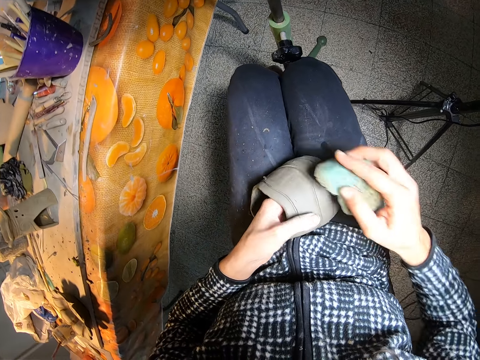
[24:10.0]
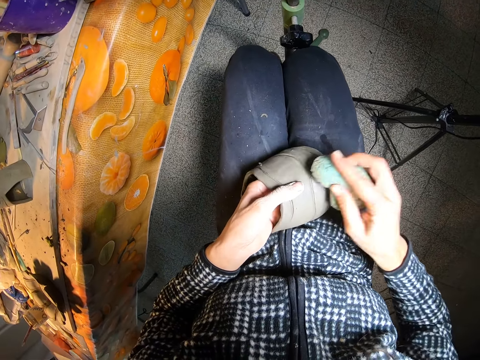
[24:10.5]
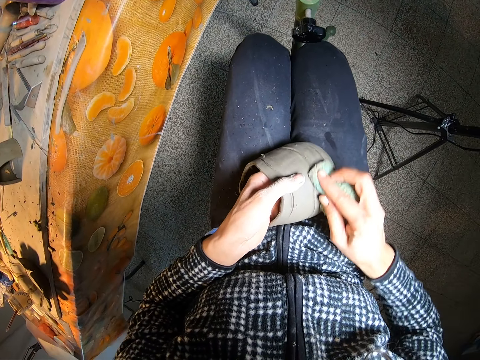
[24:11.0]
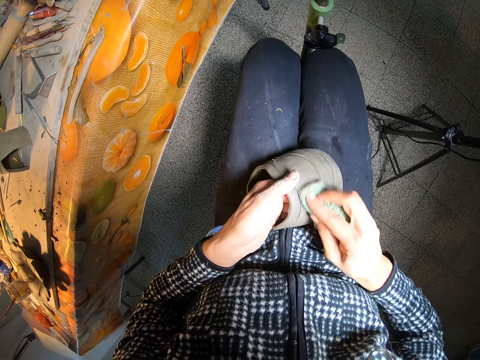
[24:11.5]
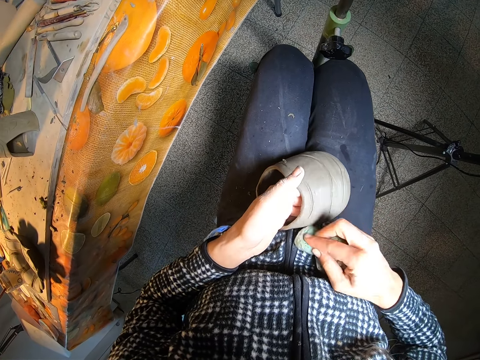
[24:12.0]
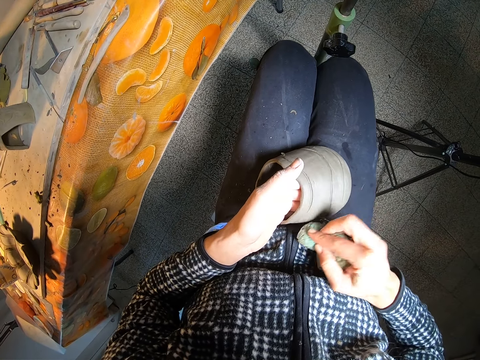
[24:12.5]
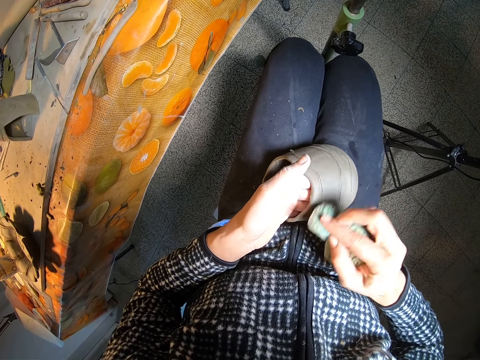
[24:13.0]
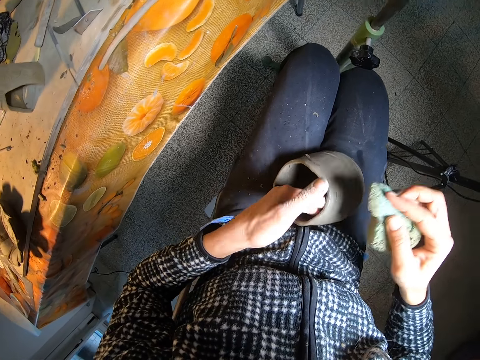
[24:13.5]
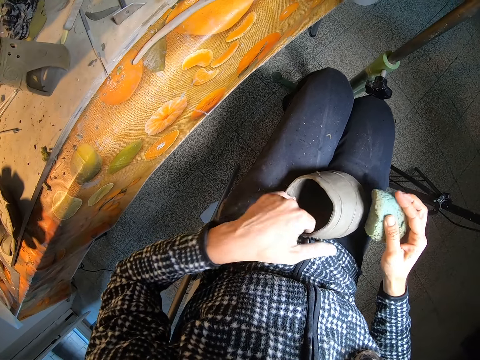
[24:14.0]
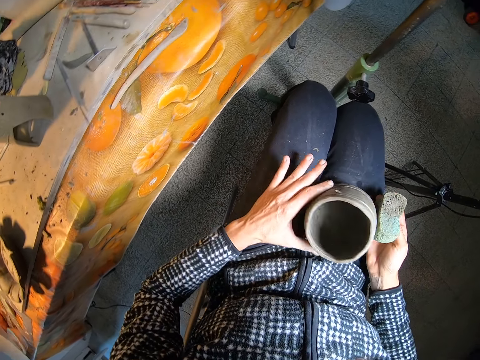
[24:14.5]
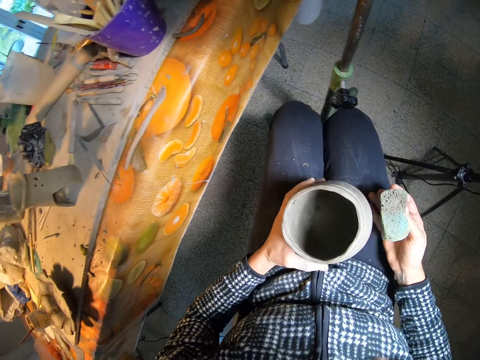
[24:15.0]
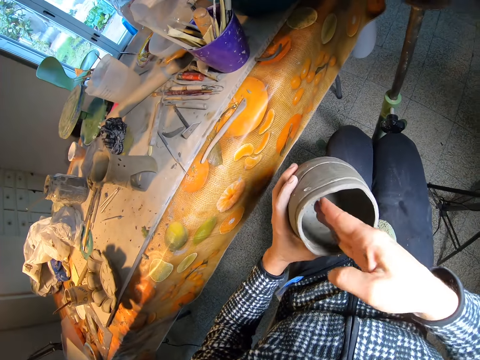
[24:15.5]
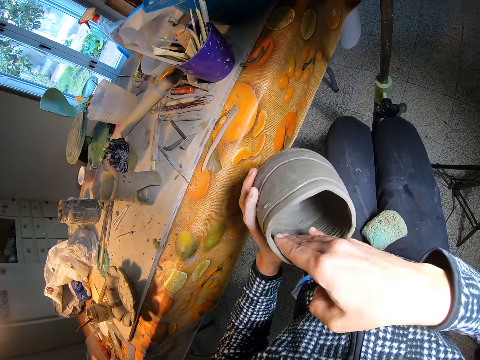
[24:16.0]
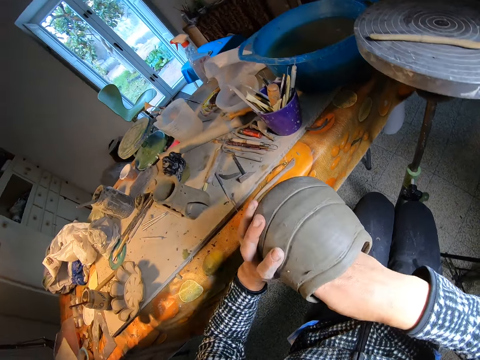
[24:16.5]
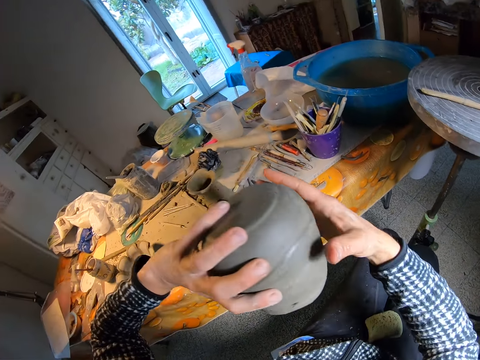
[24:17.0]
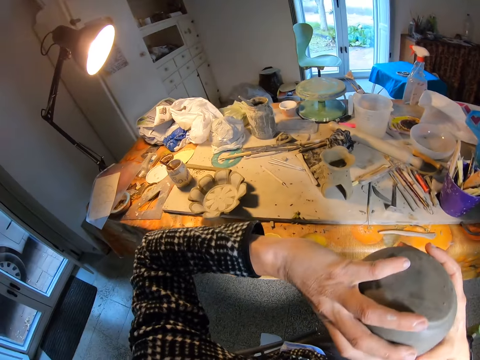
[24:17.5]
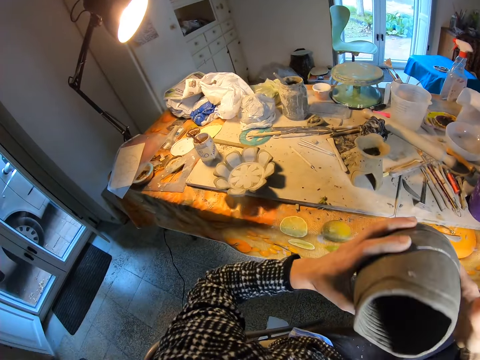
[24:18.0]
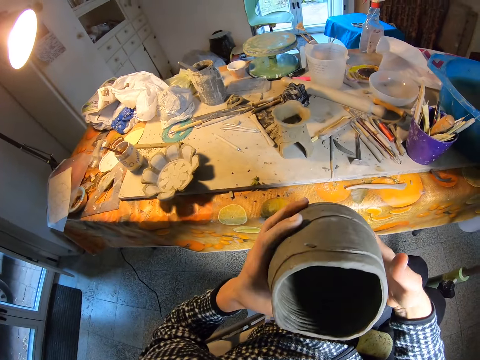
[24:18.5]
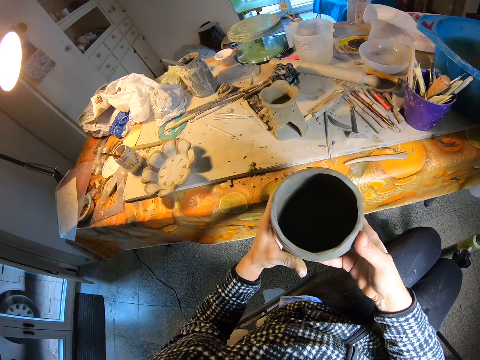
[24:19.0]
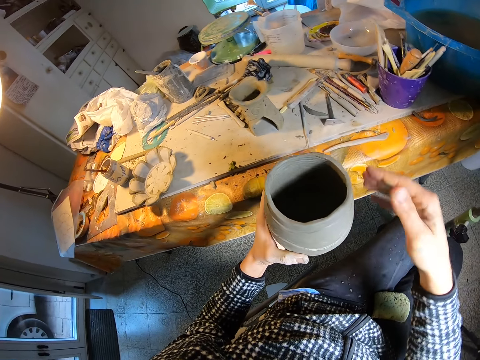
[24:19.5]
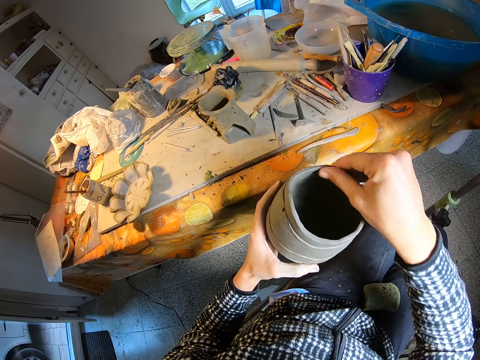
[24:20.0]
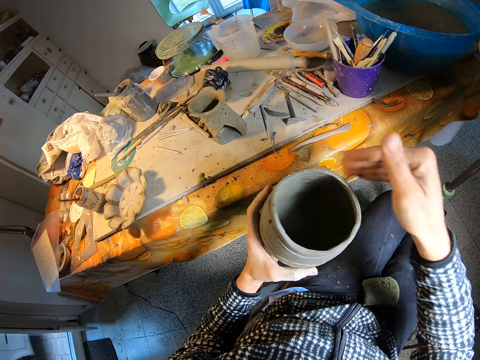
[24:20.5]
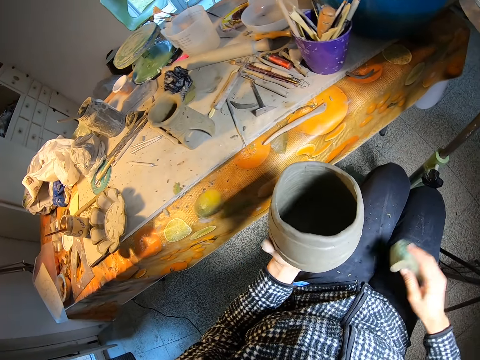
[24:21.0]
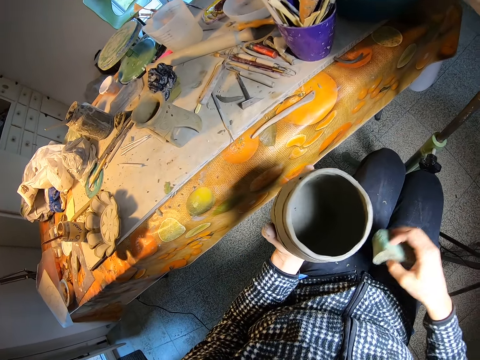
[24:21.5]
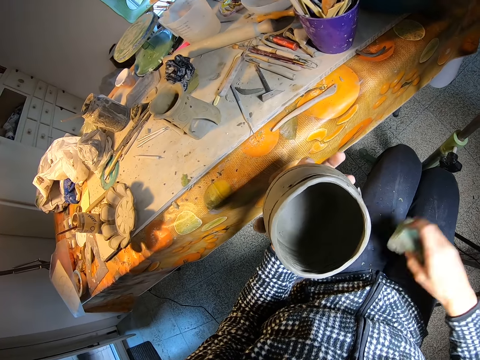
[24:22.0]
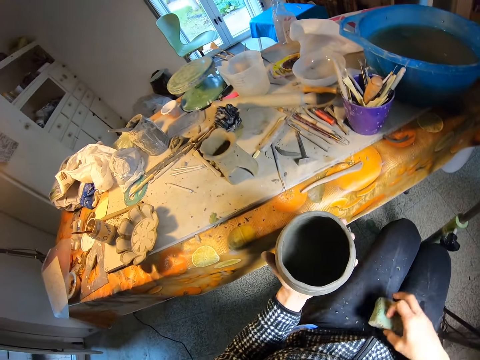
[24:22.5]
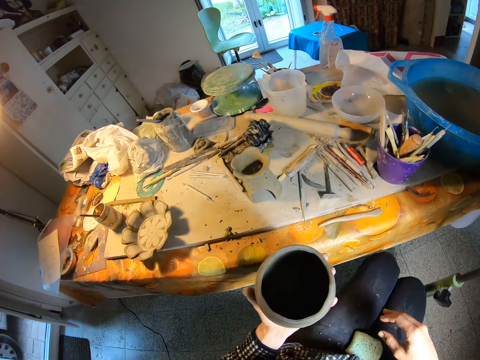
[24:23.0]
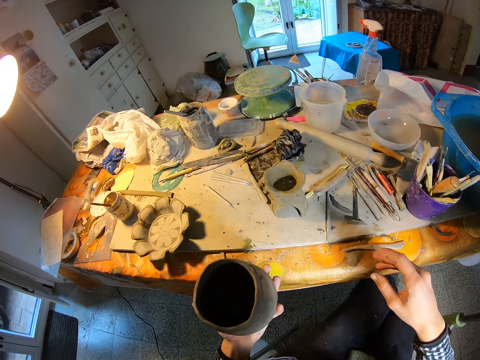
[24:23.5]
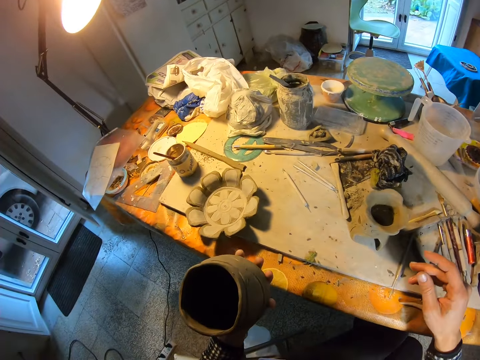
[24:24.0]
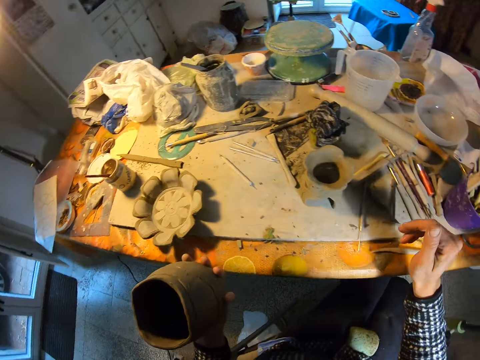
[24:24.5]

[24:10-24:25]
The camera wearer cleans inside the vase with her left hand. She picks up the vase from her legs with her left hand. She drops the foam on her legs with her right hand. She cleans inside the vase with her right hand. She turns the vase upside down with her left hand. She shakes the vase with both hands. She turns the vase over with both hands. She holds the vase in her left hand. She cleans the edge of the vase with her right hand. She picks up the foam from her legs with her right hand and places the foam on her legs with her right hand. She picks up the foam from her legs with her right hand and places the foam on her legs with her right hand.

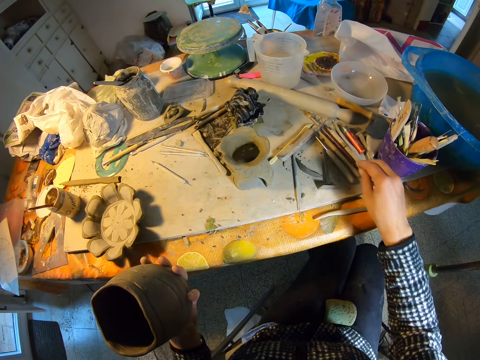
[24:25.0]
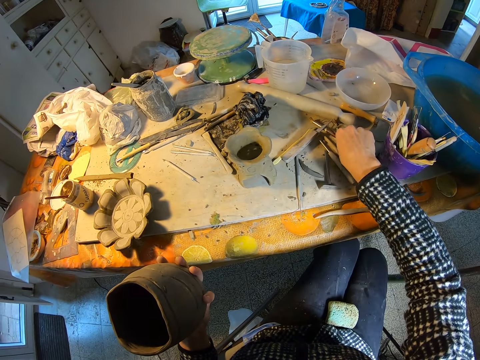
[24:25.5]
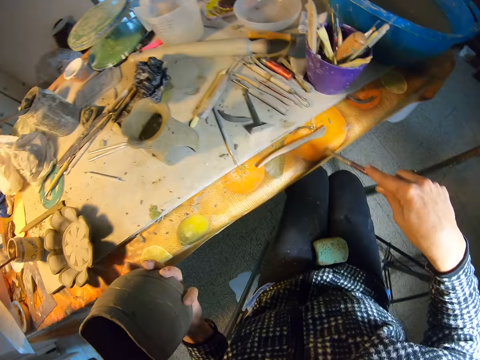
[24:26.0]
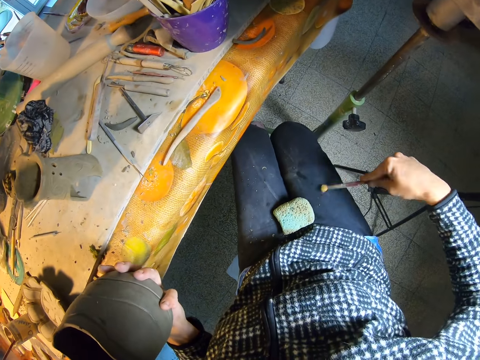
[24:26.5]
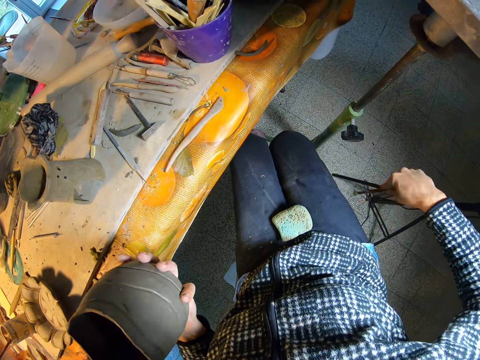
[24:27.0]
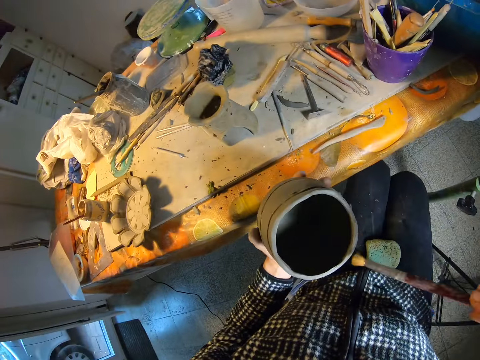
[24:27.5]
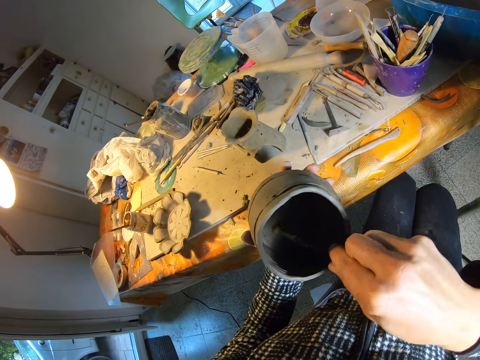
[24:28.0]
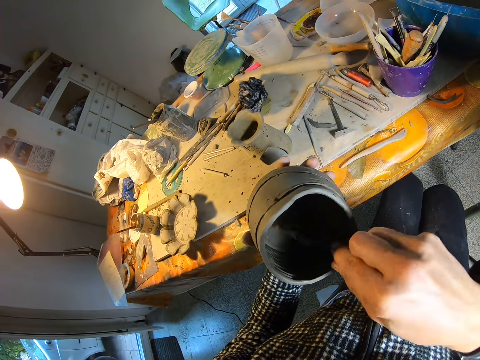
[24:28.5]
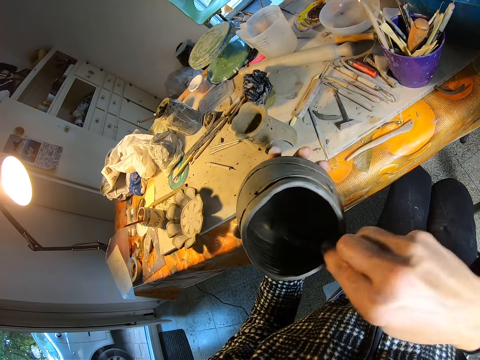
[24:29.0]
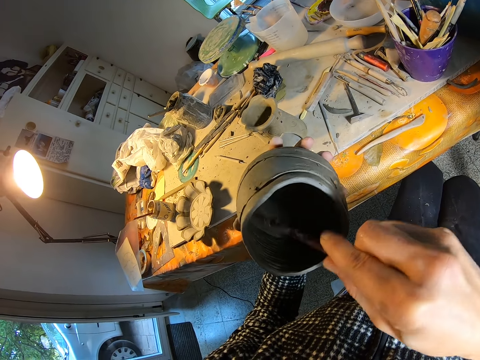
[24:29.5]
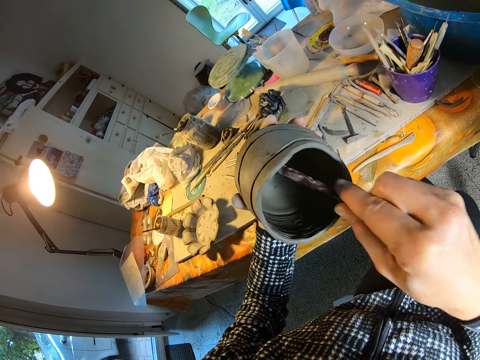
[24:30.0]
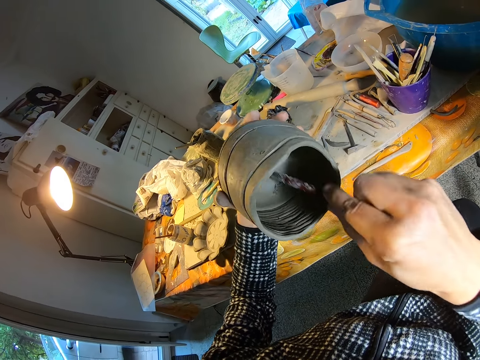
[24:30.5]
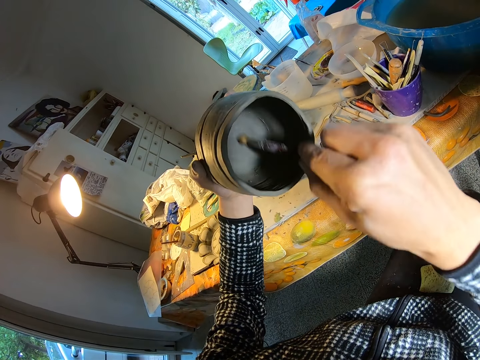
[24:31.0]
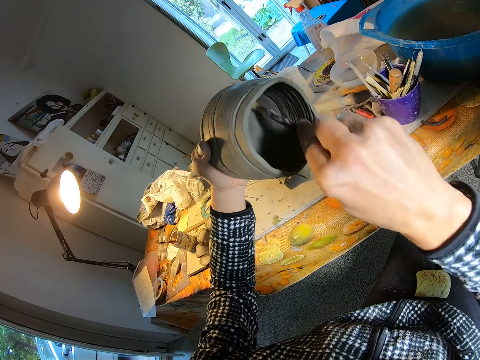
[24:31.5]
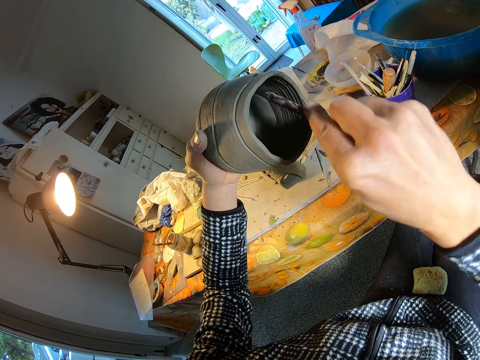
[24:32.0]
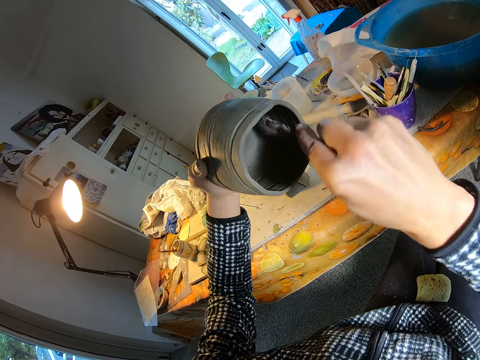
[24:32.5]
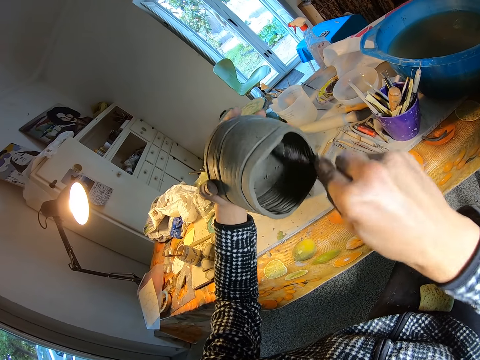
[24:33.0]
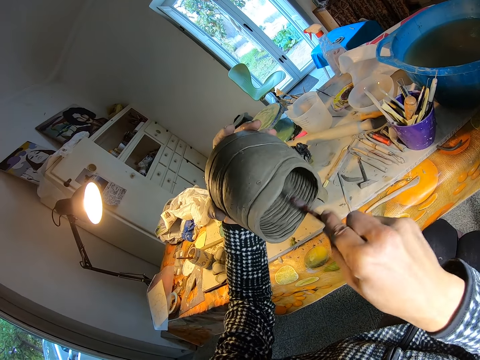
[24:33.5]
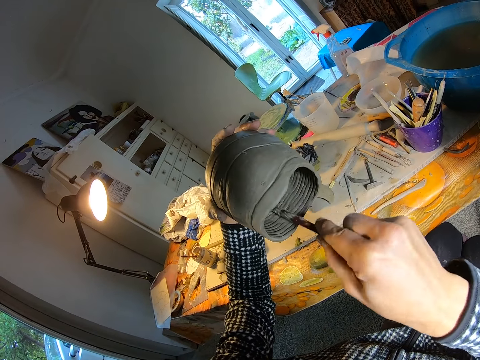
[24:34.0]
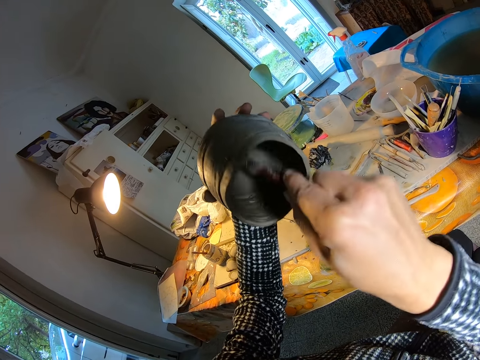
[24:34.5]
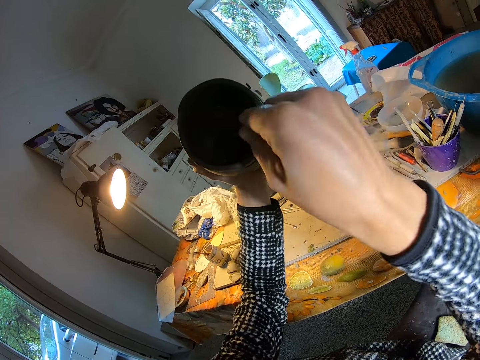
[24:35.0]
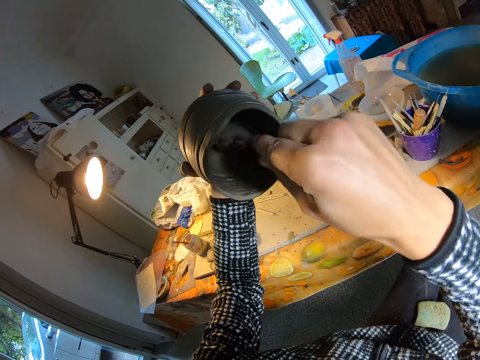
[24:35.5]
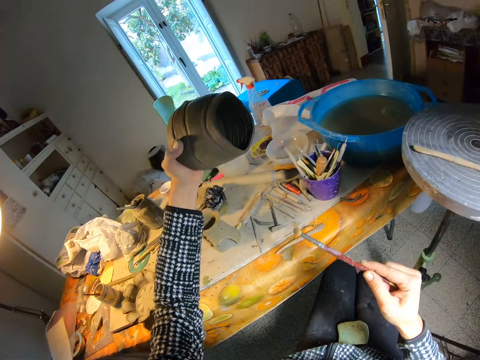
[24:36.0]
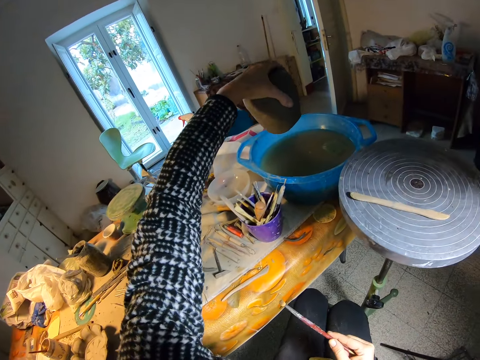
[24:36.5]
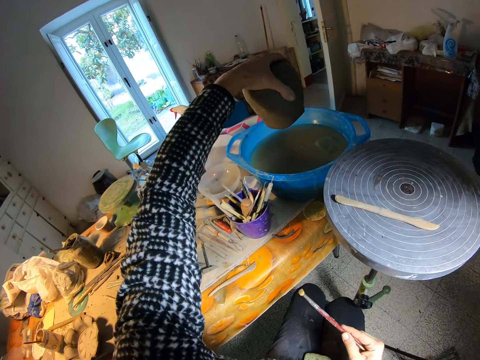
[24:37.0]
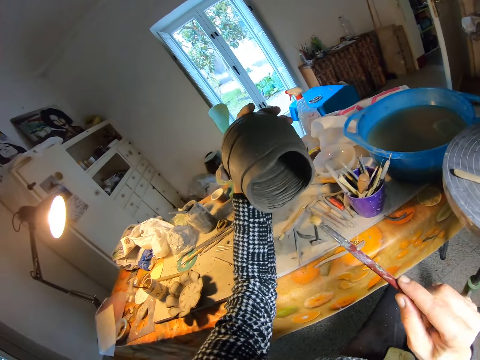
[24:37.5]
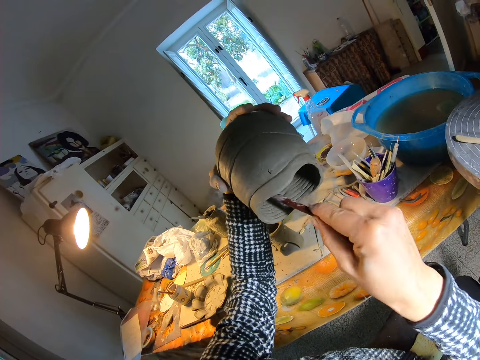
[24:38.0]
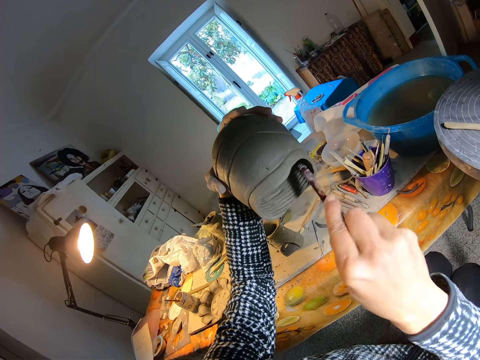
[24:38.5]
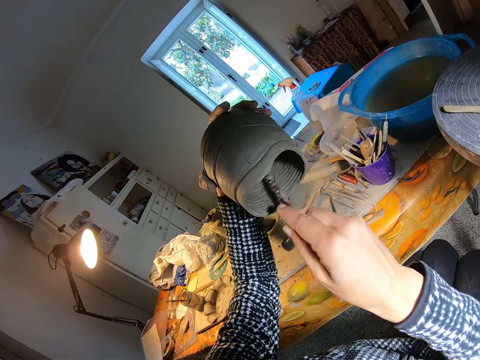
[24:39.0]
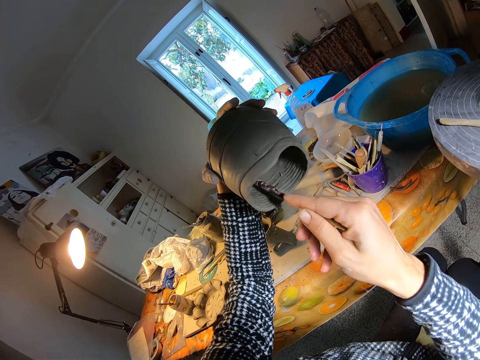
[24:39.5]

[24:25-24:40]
The camera wearer looks around. She picks up a paintbrush from the table with her right hand. She cleans the paintbrush on her right leg with her right hand. She cleans inside the clay vase with the paintbrush with her right hand. She turns the vase over the bowl of water with her left hand. She pours clay particles in the water. She cleans inside the vase with the paintbrush with her right hand.
